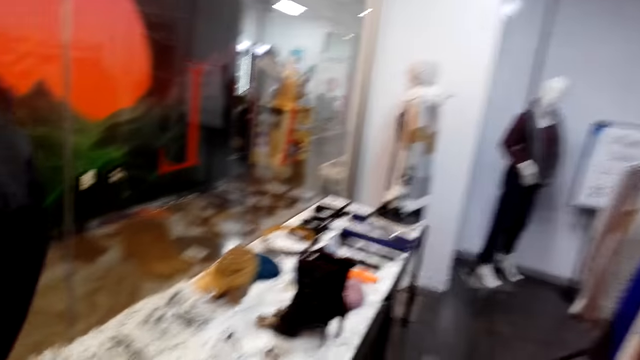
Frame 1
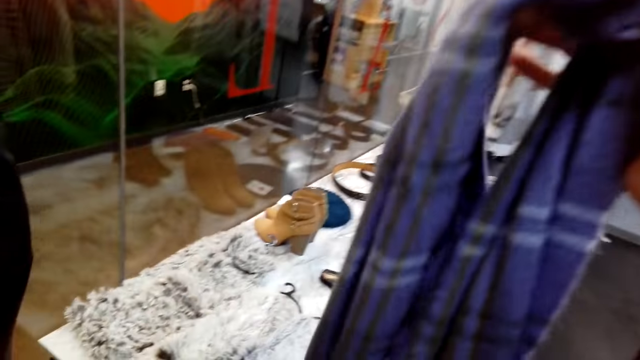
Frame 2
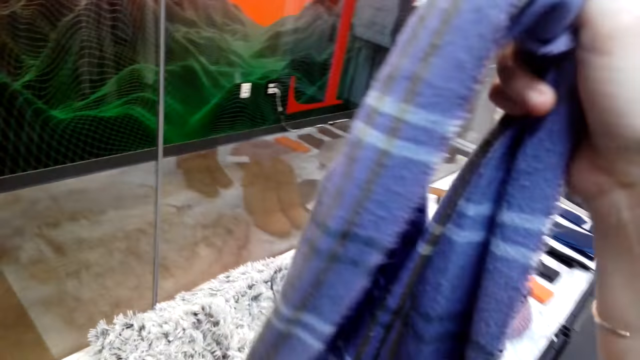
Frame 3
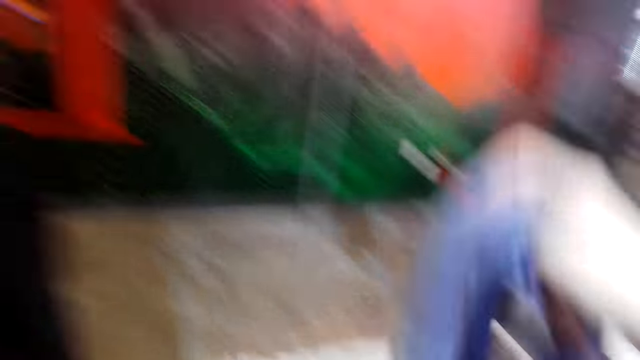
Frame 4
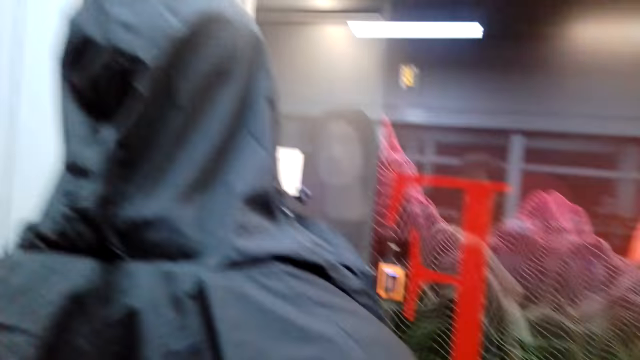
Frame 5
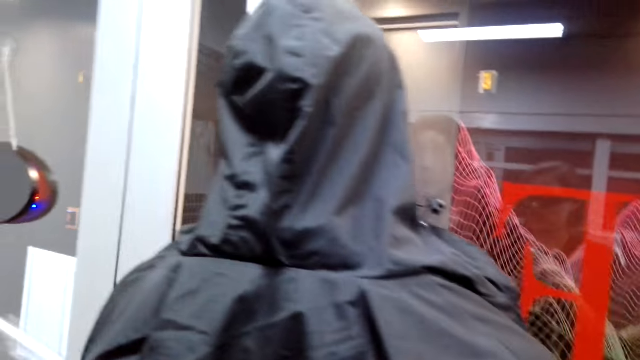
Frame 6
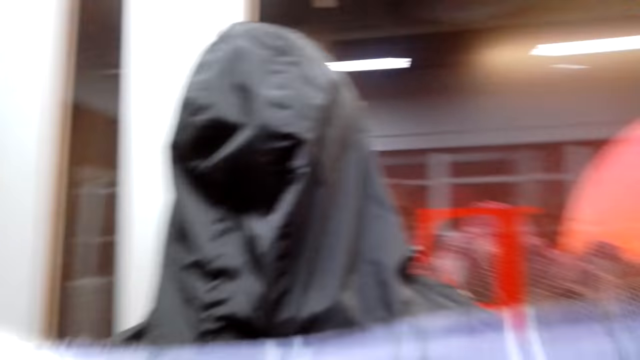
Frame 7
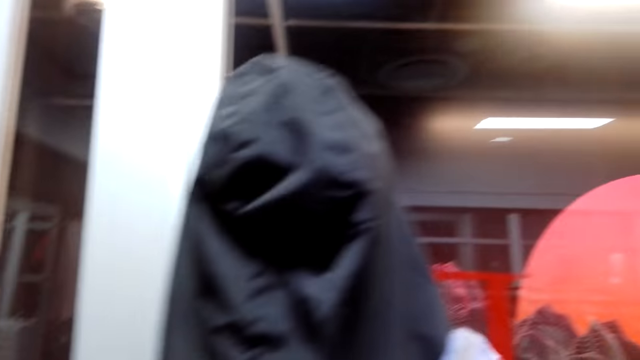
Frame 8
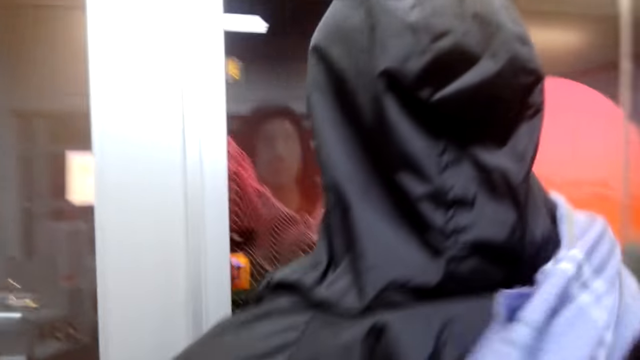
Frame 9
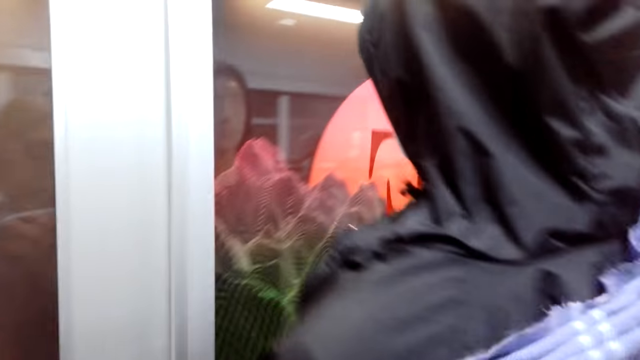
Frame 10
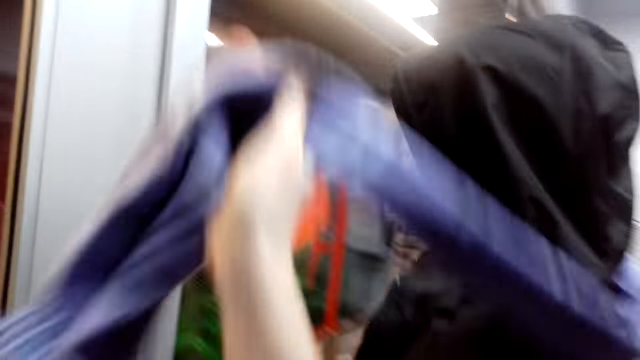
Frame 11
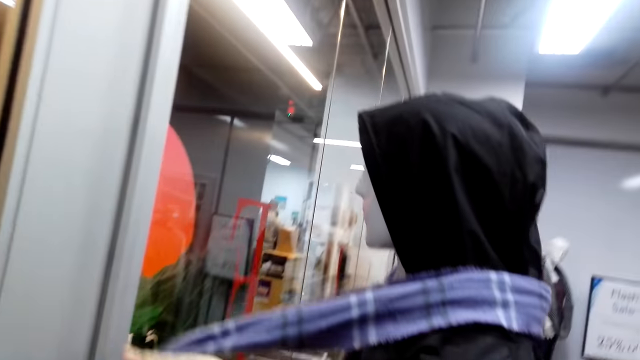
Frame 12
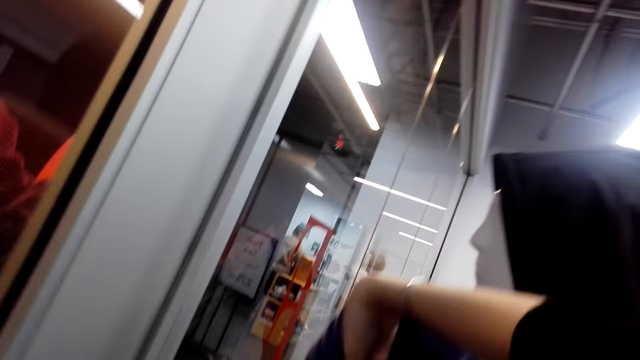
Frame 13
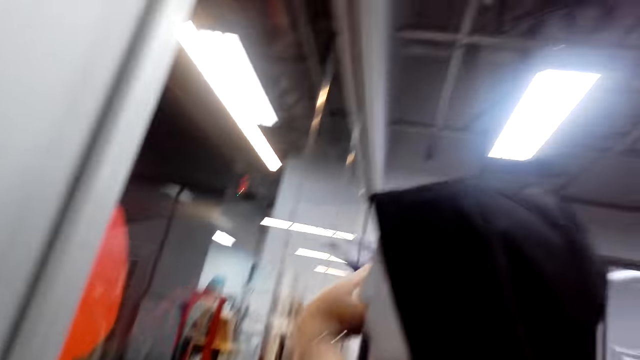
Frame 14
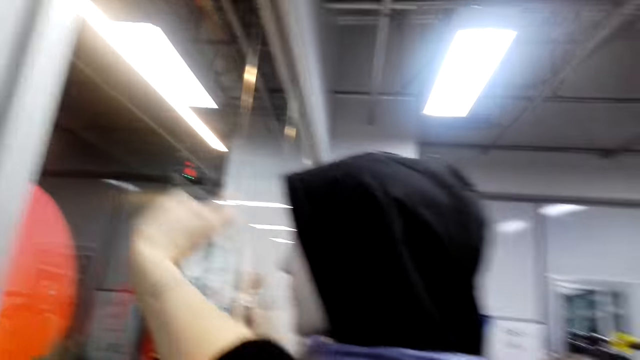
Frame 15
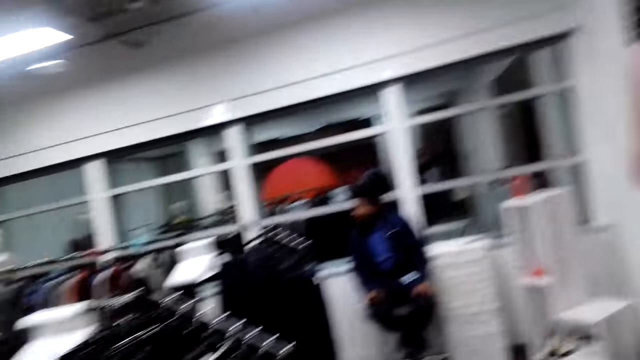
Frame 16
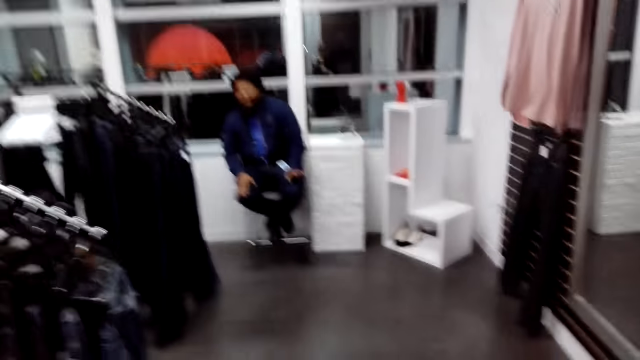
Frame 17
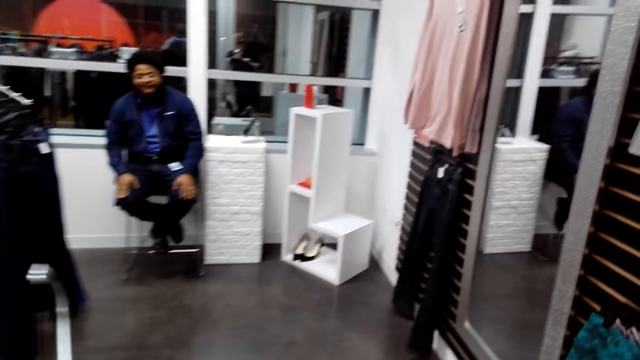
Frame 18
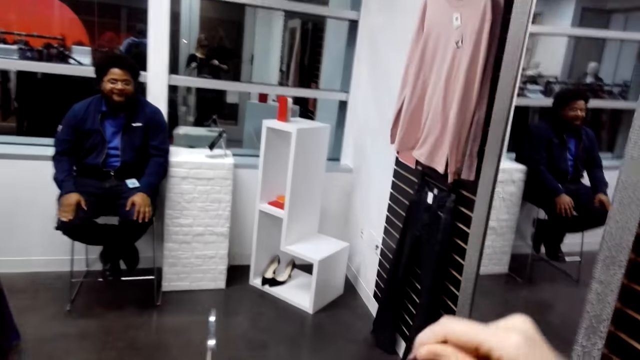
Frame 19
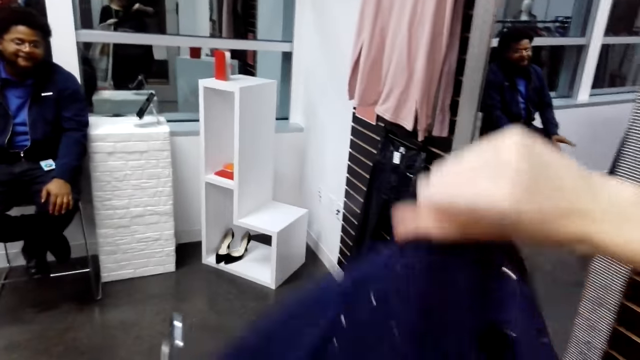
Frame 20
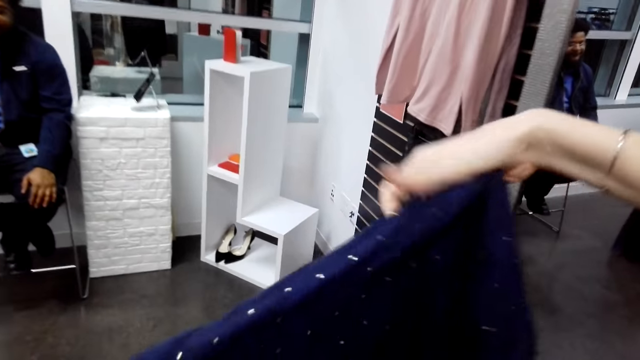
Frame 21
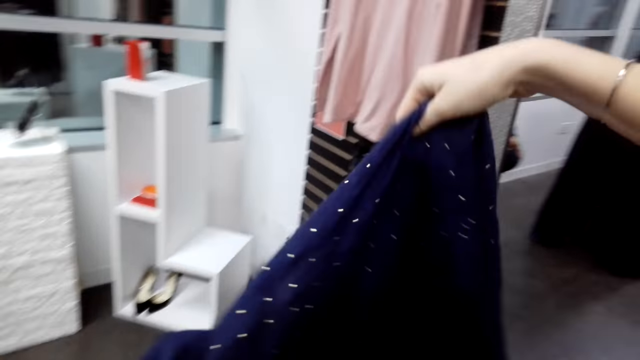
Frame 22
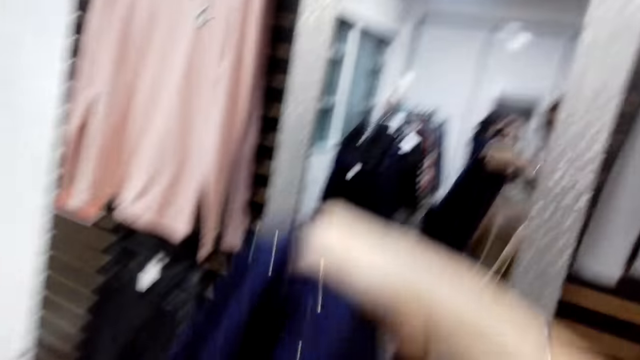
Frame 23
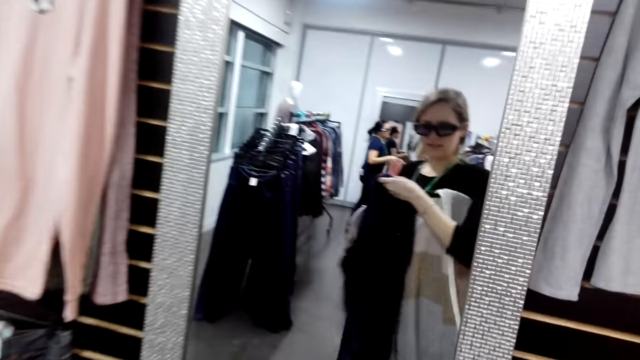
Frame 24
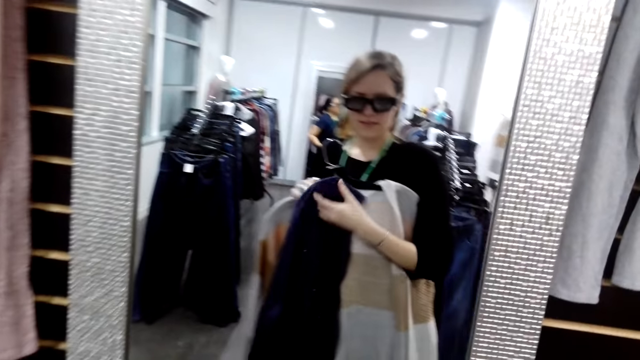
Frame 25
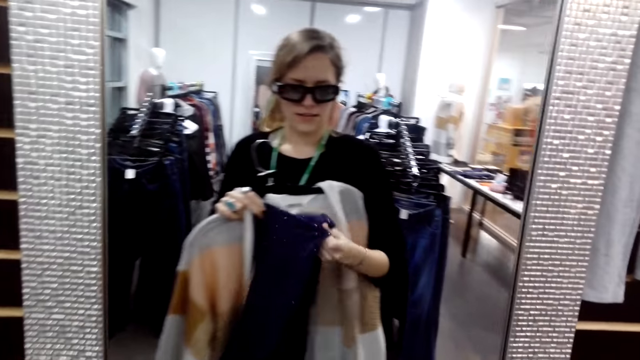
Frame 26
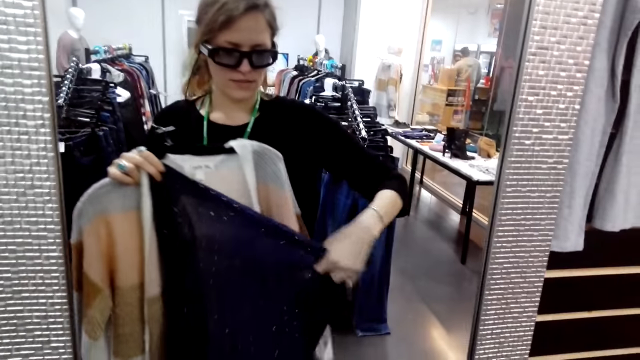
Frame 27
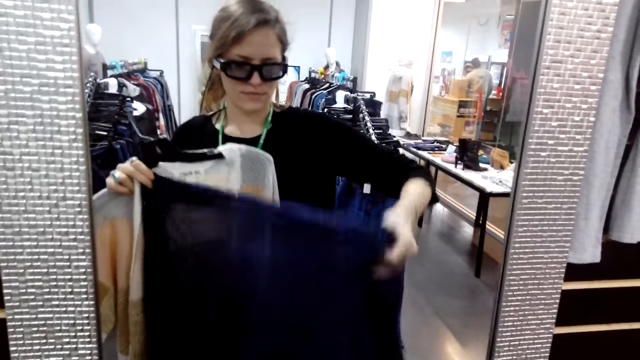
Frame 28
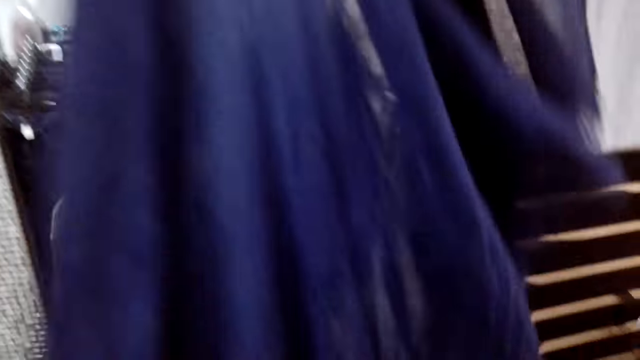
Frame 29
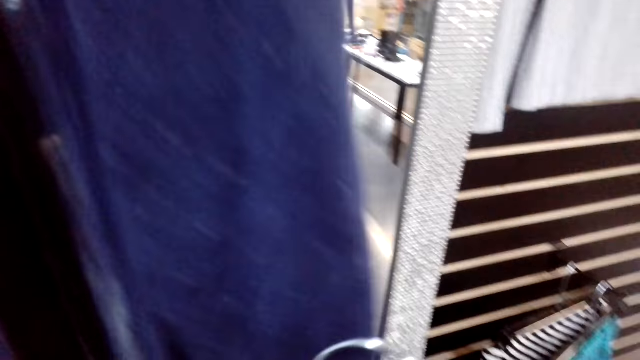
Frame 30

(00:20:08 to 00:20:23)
The camera wearer walks in the room. She holds a scarf. She looks at the scarf in her hand. She turns around. She holds the scarf on a dummy. She turns around. She hangs the scarf around a mannequin. She holds the scarf on the dummy. She turns around. She walks towards a mirror. She holds the scarf. She turns around. She looks at the mirror. She holds the scarf on the mirror.

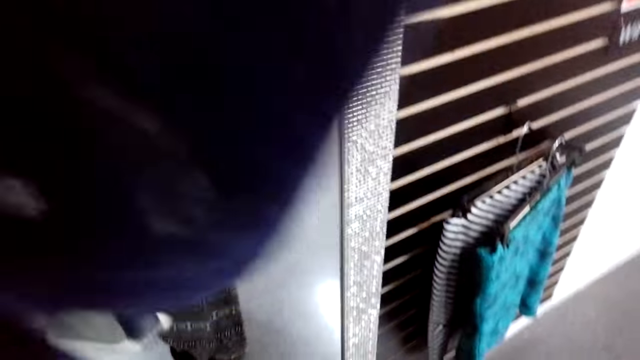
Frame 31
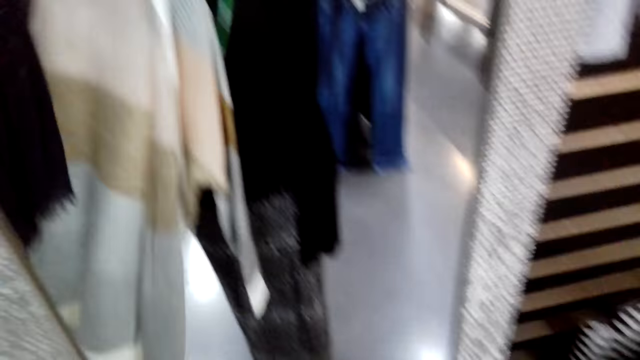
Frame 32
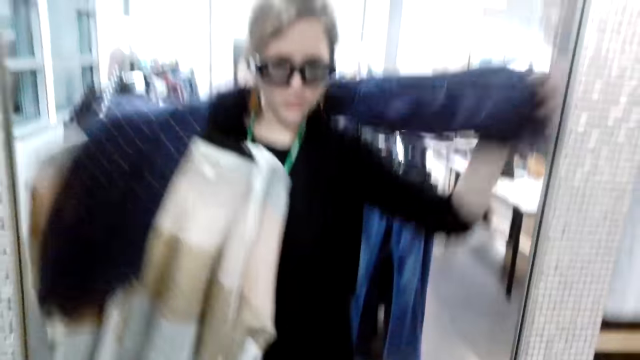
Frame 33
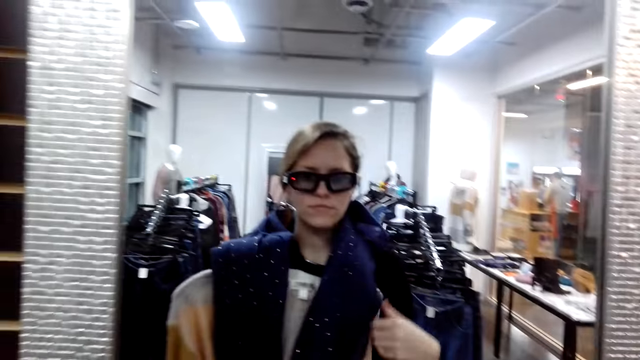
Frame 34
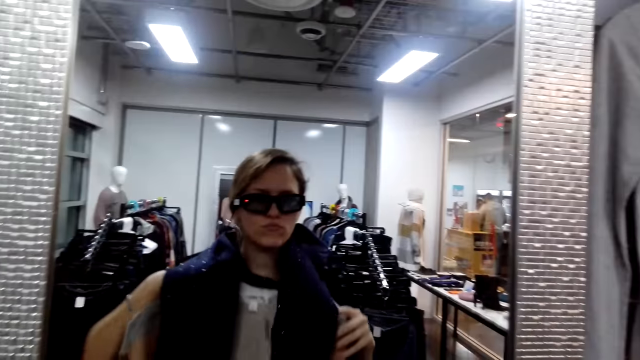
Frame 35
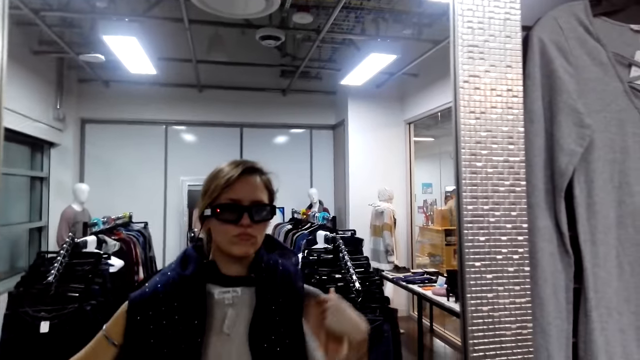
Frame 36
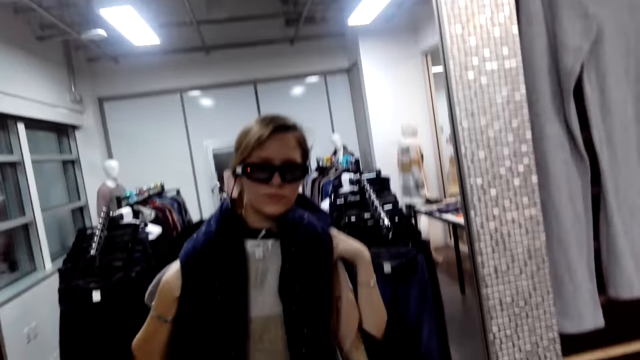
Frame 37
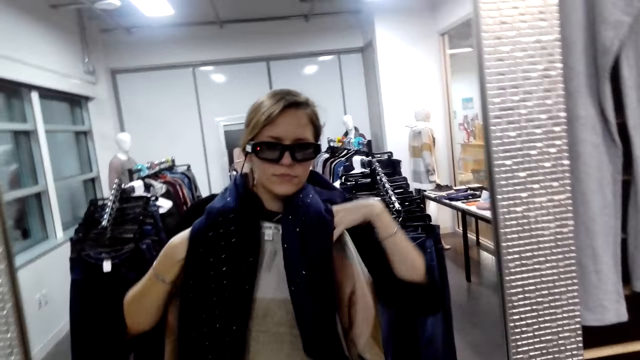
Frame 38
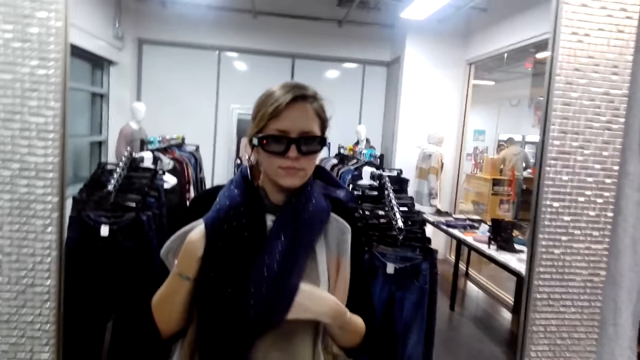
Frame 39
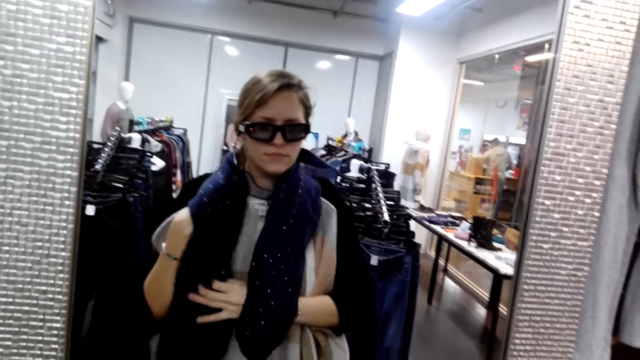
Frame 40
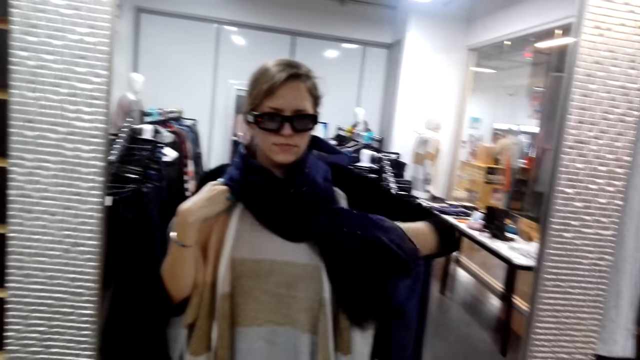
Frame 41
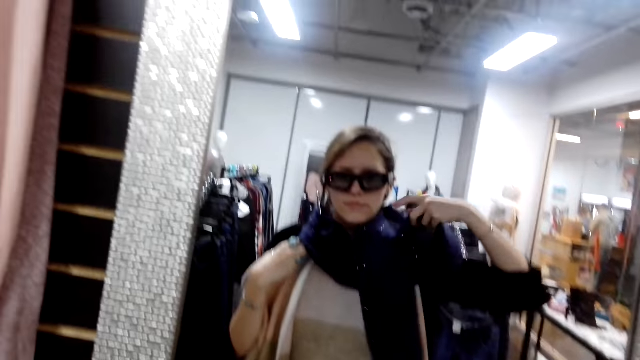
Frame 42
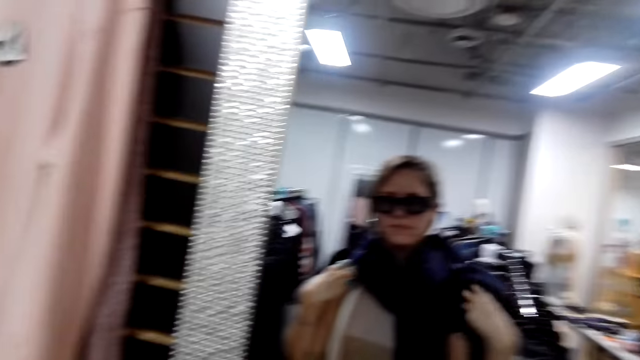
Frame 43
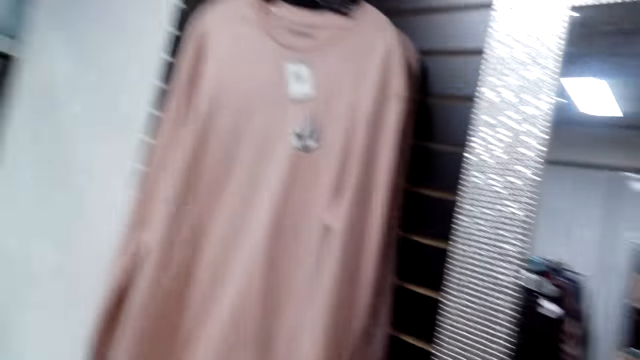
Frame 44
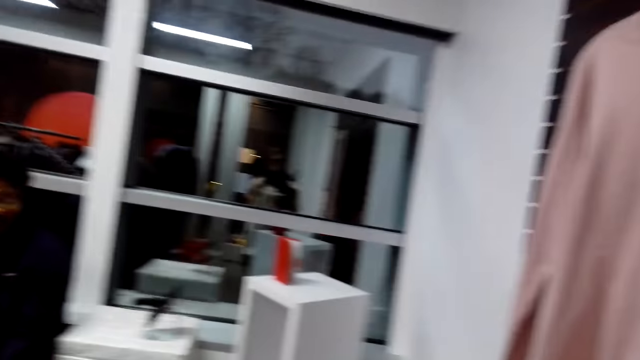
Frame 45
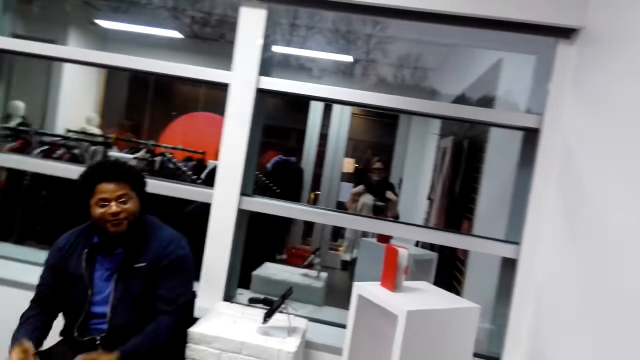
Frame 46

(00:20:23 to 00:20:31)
The camera wearer puts a scarf on the neck. She turns to the side. She spreads a shawl around her neck.
